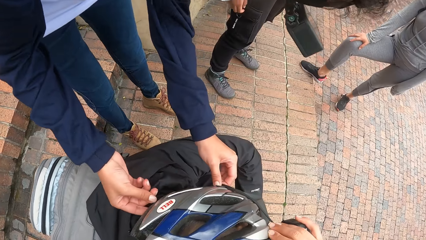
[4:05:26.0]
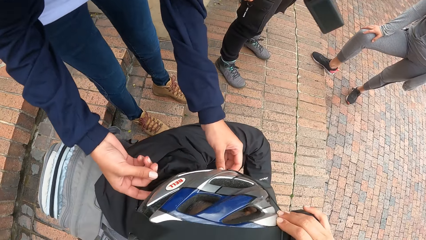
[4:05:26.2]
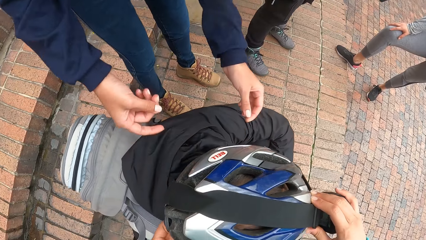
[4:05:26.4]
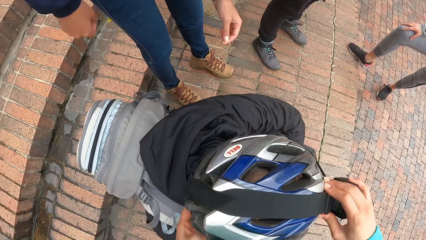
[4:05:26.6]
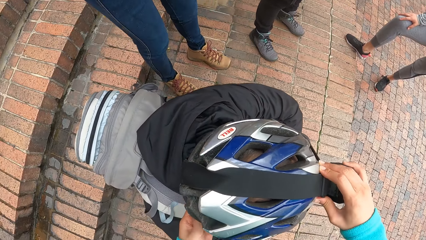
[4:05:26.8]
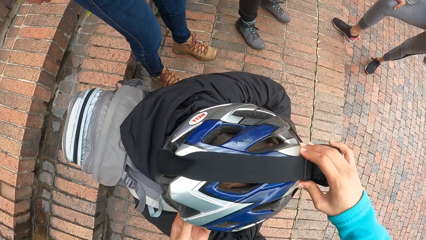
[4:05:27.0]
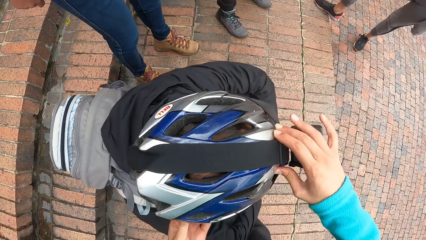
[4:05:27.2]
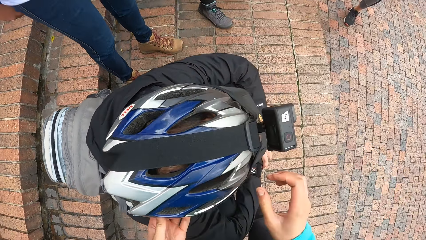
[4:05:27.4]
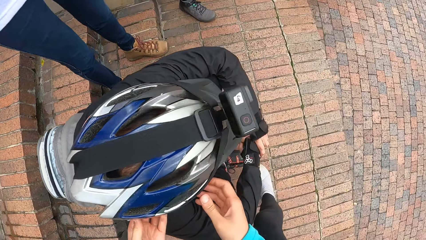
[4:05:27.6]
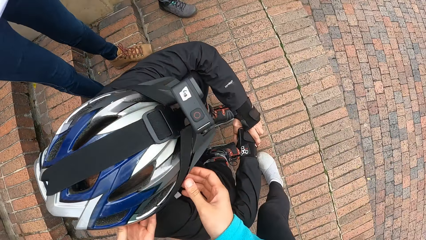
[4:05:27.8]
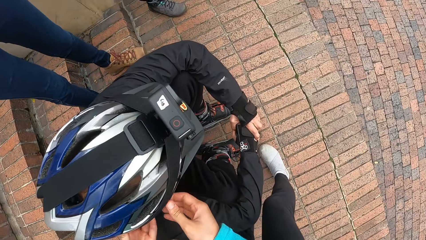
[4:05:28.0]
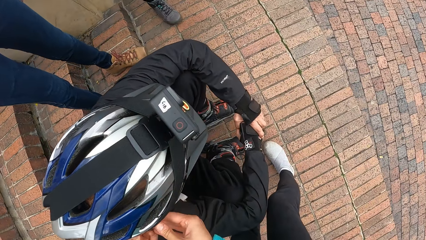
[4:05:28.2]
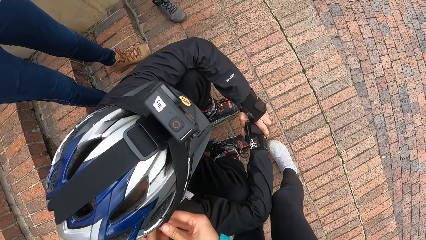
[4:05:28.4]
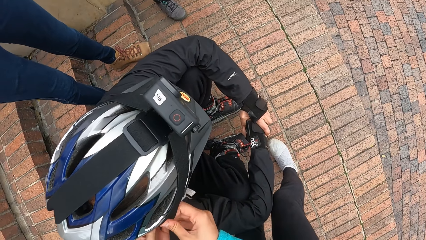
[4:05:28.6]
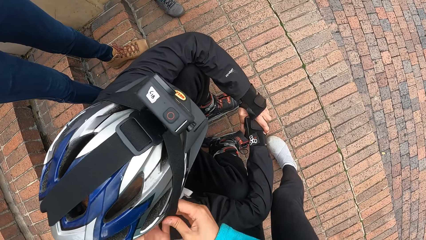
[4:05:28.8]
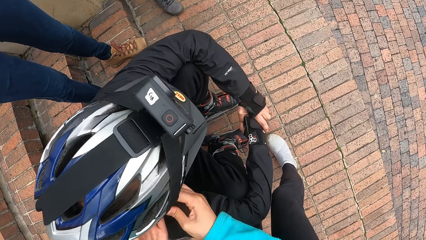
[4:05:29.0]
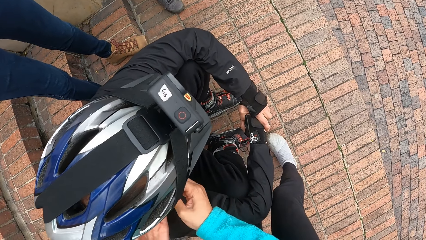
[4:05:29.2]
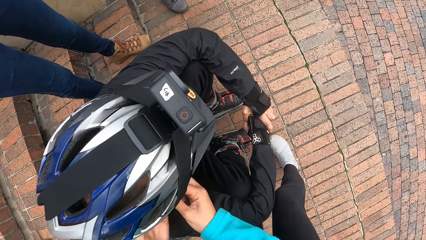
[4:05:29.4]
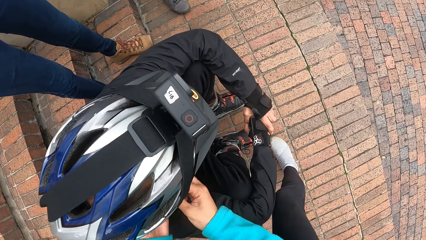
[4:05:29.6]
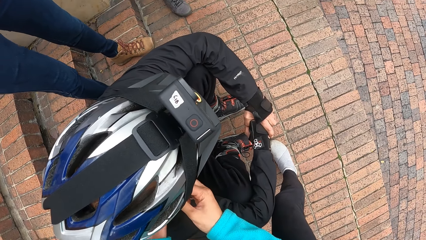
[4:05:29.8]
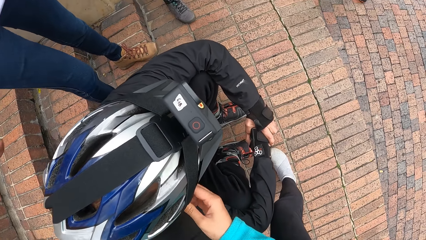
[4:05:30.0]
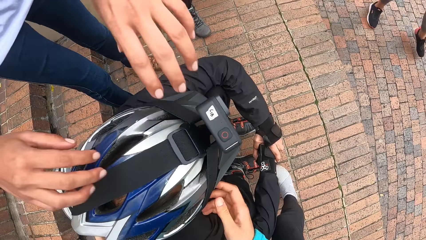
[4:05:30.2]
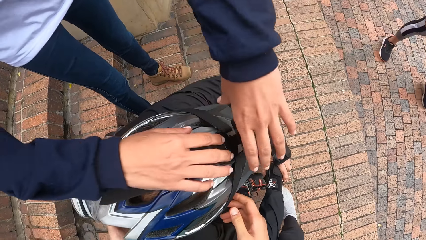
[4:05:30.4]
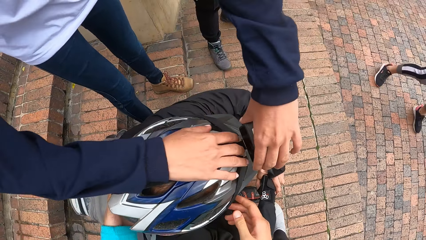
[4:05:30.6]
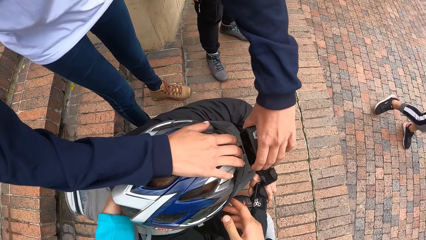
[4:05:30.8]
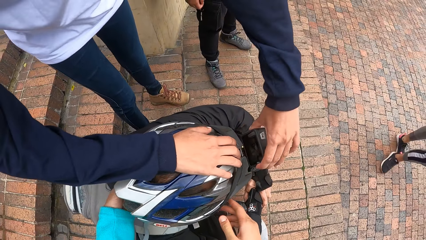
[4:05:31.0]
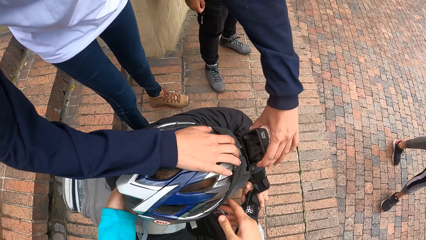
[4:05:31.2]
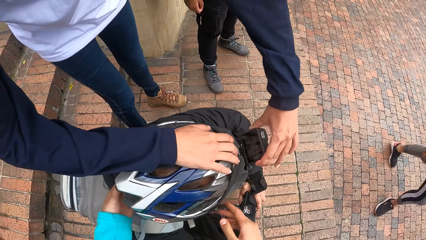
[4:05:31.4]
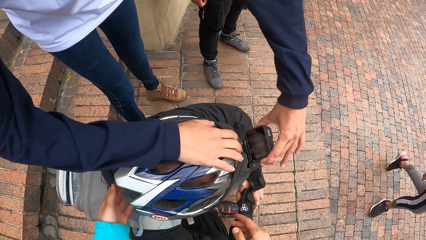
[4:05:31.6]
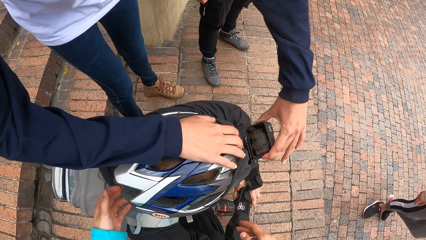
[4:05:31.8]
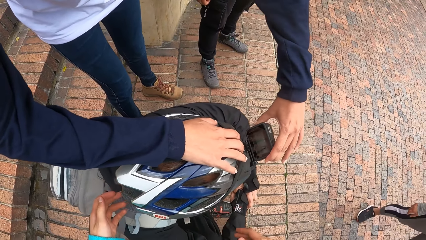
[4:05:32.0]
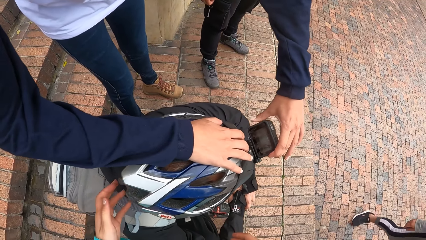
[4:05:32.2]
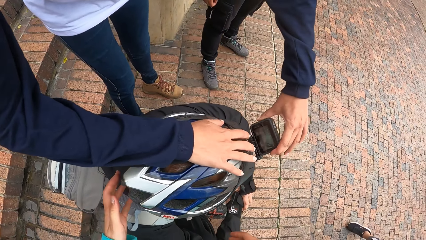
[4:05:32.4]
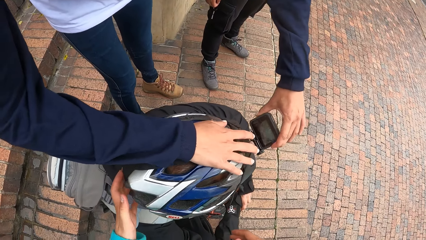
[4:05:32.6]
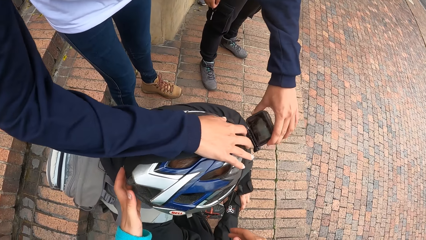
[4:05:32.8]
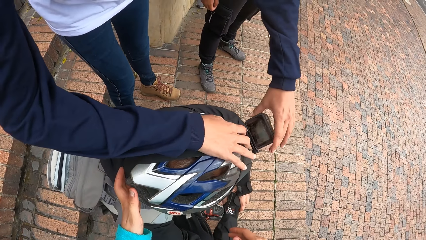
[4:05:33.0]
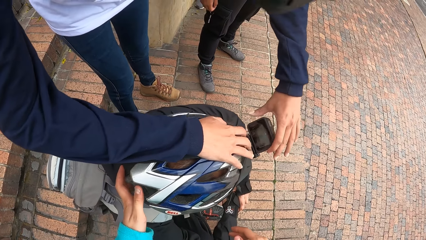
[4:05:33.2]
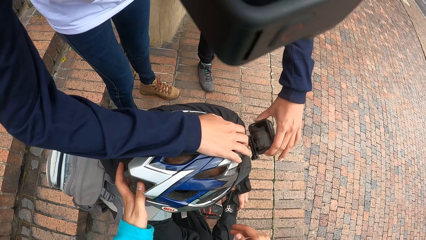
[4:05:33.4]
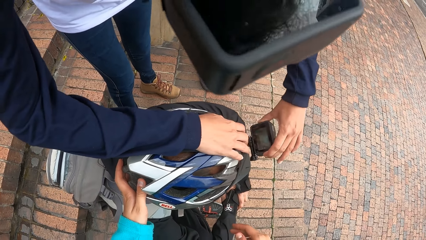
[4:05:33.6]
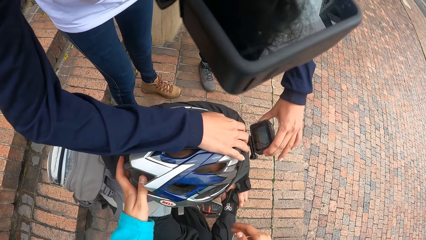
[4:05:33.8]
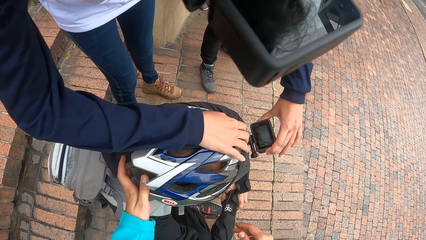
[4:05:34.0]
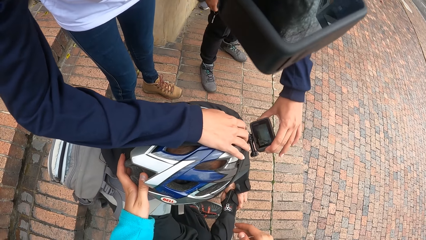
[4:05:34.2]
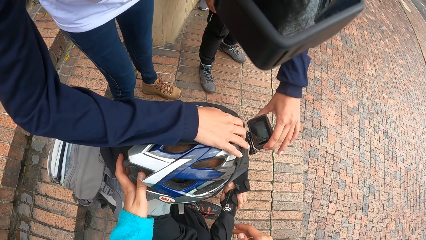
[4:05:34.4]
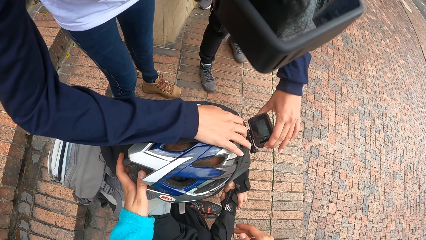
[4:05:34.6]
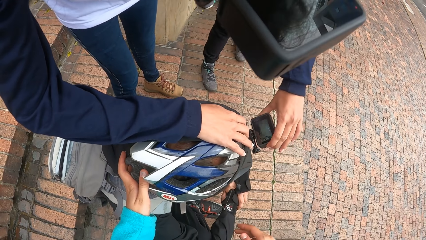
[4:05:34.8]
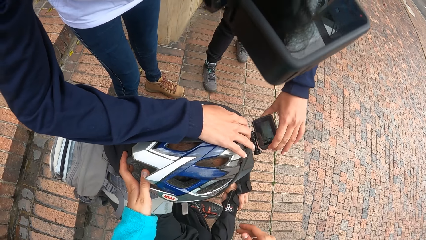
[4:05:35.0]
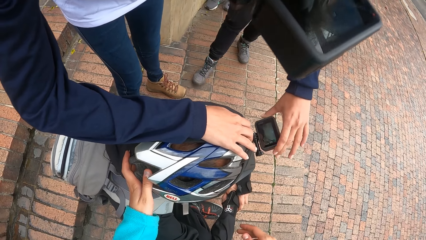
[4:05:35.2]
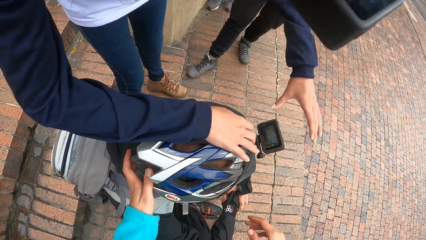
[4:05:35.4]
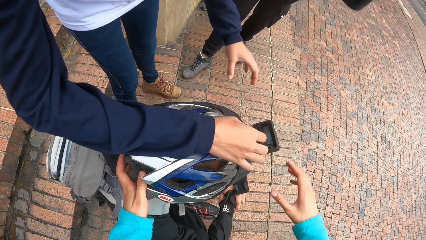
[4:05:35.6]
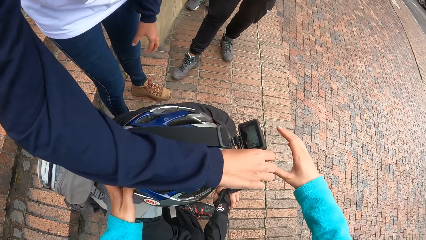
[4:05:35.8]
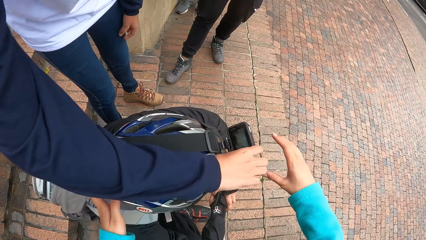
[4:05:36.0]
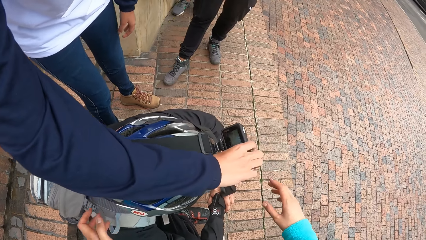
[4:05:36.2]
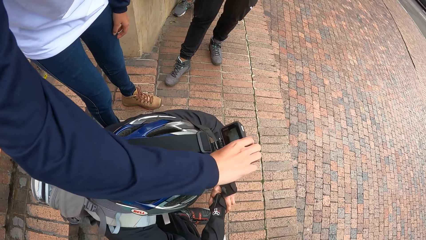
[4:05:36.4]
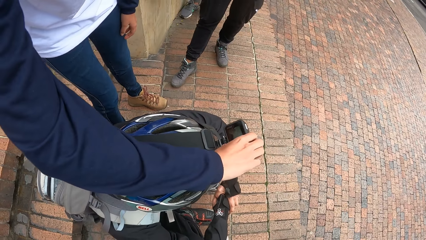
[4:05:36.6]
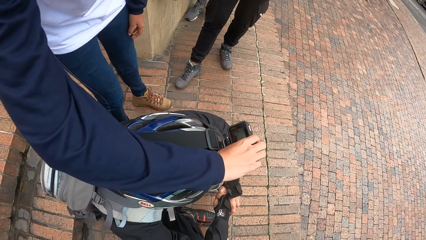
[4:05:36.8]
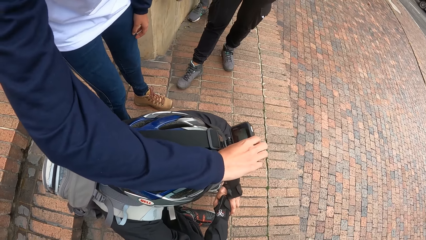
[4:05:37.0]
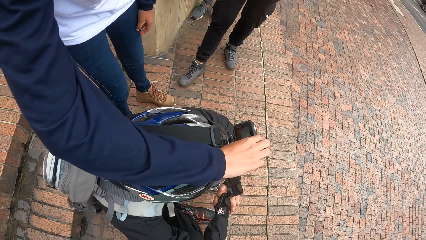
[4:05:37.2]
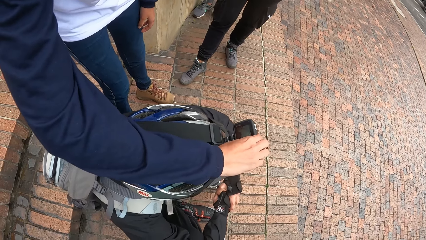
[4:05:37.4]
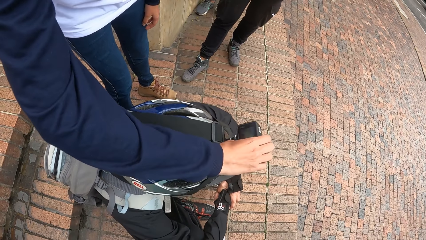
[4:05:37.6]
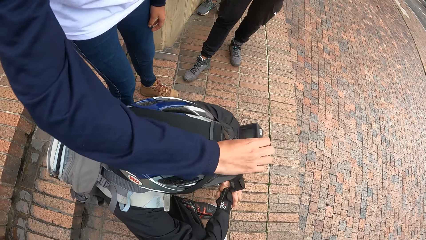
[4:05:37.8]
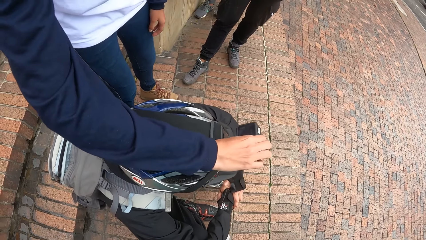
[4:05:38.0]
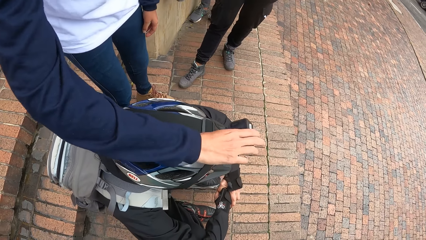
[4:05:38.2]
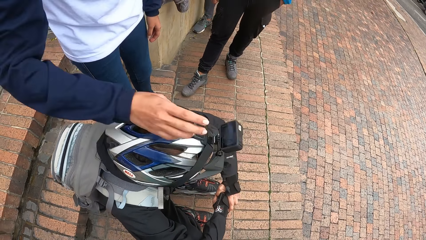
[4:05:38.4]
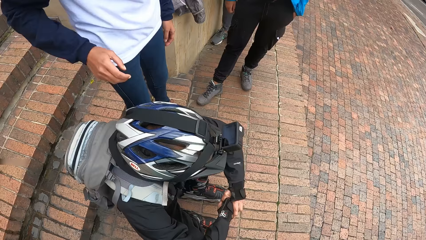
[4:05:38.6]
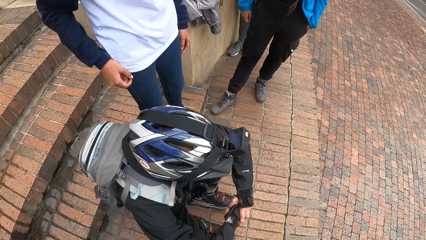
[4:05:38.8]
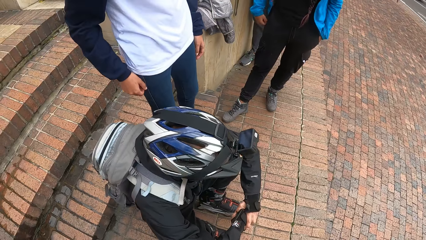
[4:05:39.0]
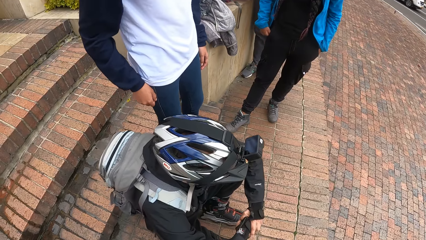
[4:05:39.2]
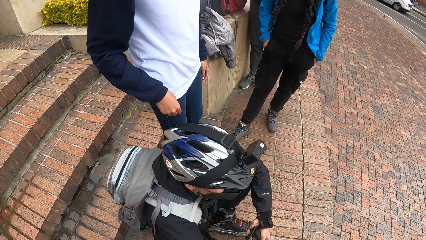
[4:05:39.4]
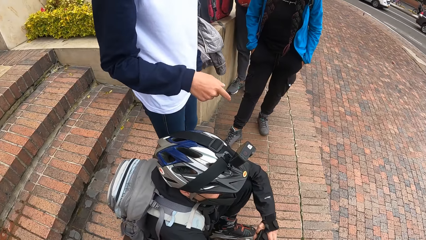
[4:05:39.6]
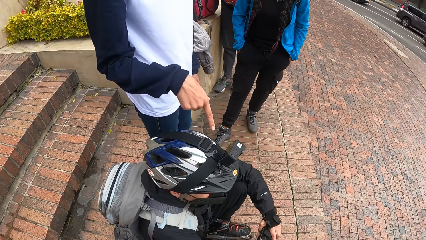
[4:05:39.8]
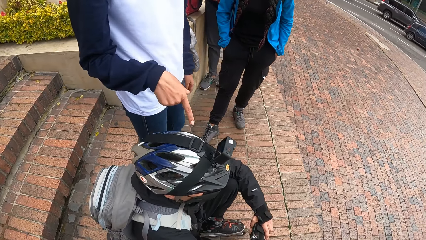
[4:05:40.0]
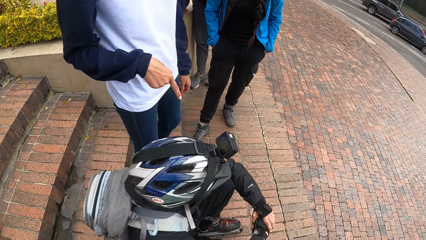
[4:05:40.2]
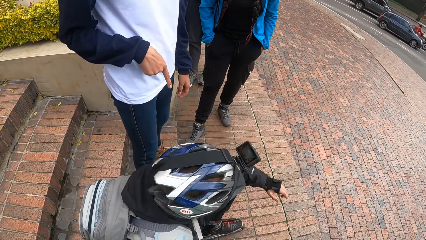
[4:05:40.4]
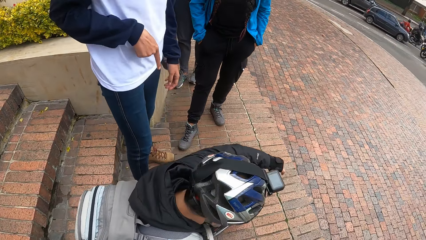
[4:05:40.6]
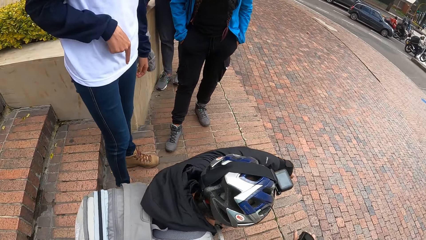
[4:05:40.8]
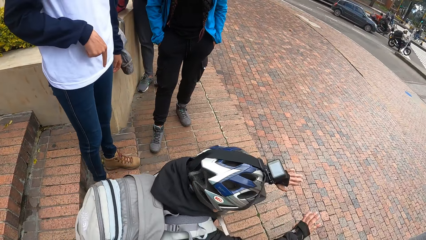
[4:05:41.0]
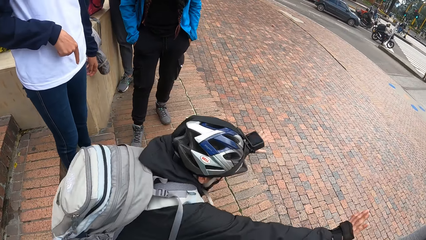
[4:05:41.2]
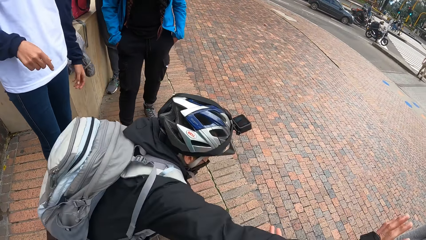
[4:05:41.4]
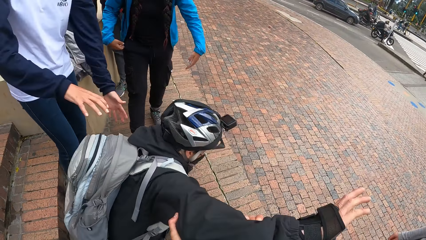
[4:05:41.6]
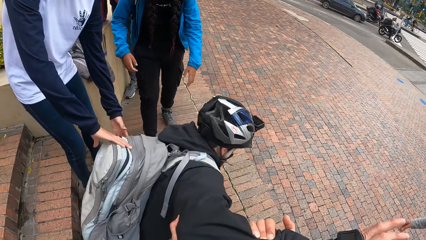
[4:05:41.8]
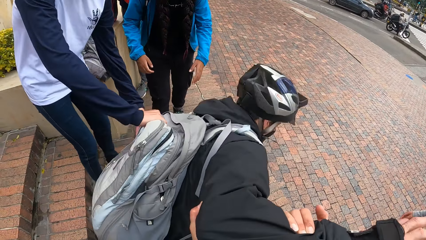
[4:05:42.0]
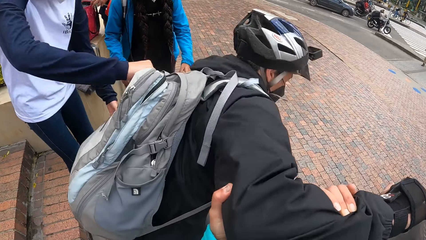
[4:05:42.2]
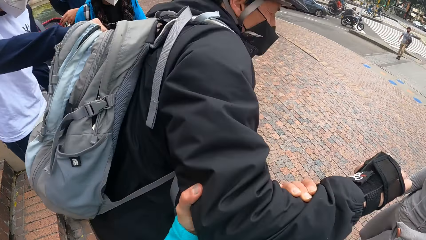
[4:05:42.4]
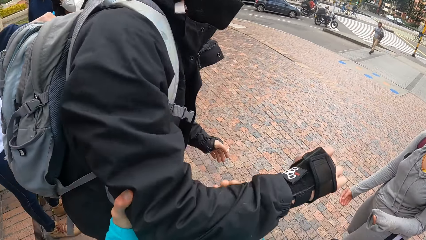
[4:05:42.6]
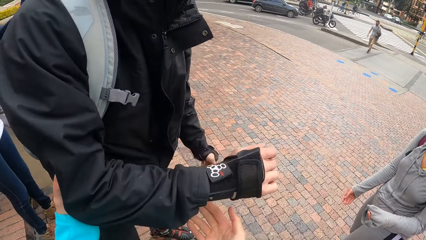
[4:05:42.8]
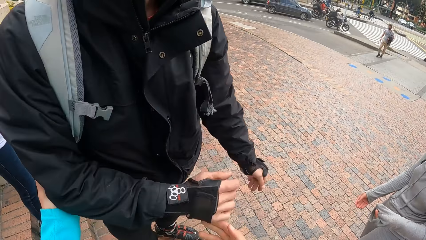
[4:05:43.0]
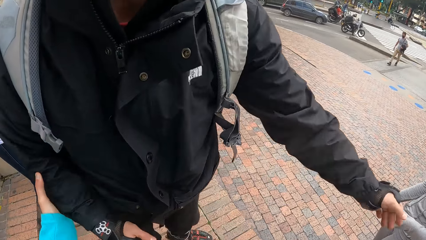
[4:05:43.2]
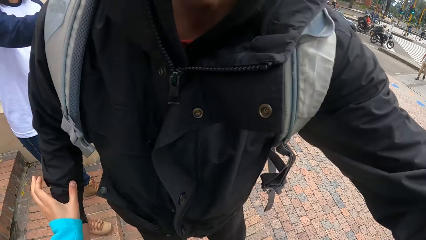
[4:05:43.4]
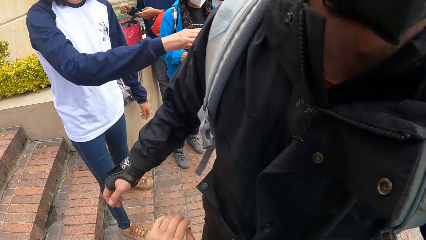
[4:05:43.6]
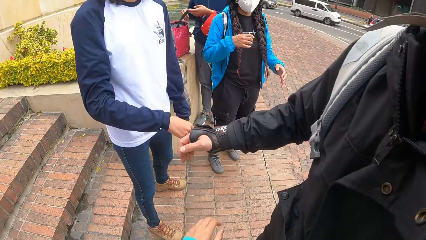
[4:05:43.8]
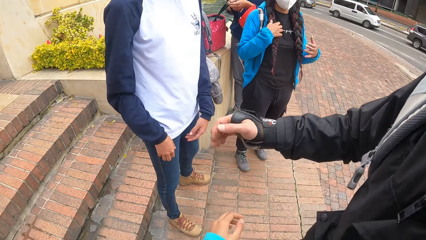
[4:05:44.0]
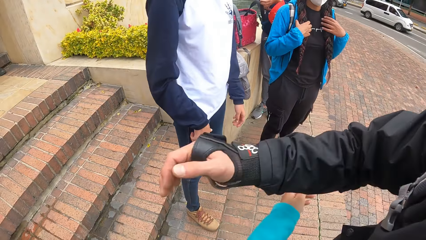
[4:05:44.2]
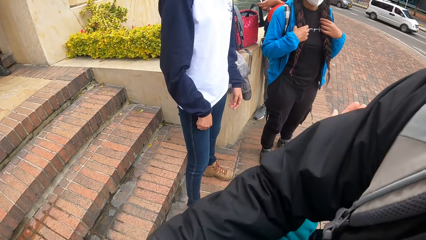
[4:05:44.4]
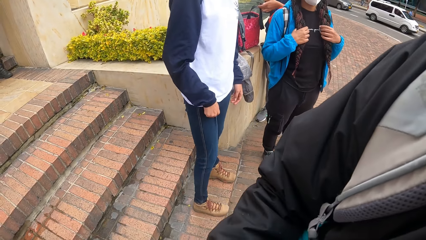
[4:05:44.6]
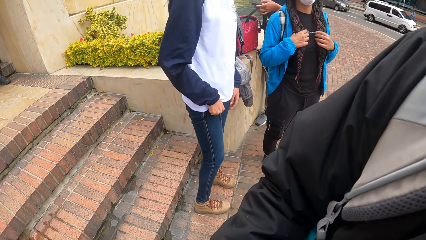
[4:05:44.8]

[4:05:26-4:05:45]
A woman removes her hands from the camera on a man's head. The woman adjusts the camera on the man's head with both hands. The camera wearer removes her right hand from the camera on the man's head. She interacts. The woman removes her left hand from the camera on the man's head. The camera wearer removes her left hand from the camera on the man's head. She removes her right hand from the camera on the man's head. The woman points at the camera on the man's head with her right index finger. The man rises from the pavement and staggers. The woman holds the backpack on the man with both hands. The camera wearer holds the right hand of the man with both hands. The man hugs the camera wearer.
